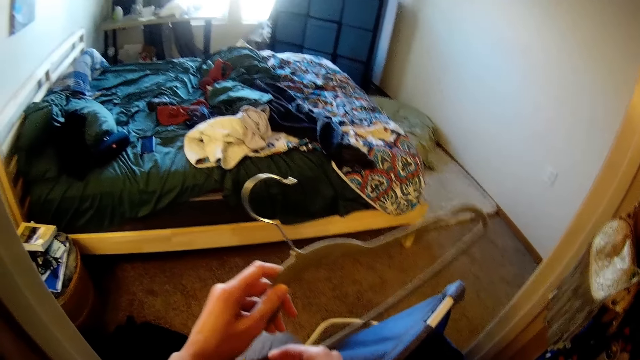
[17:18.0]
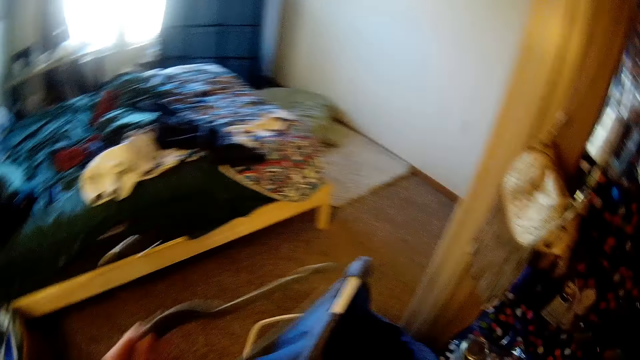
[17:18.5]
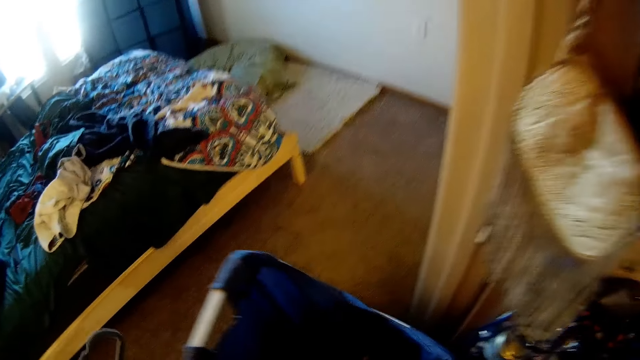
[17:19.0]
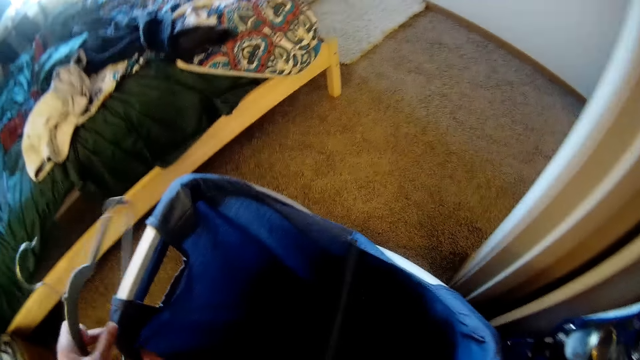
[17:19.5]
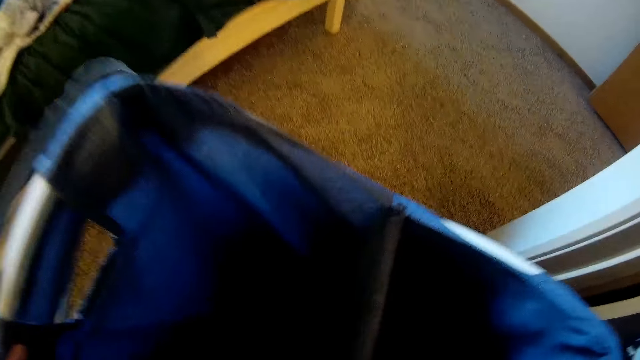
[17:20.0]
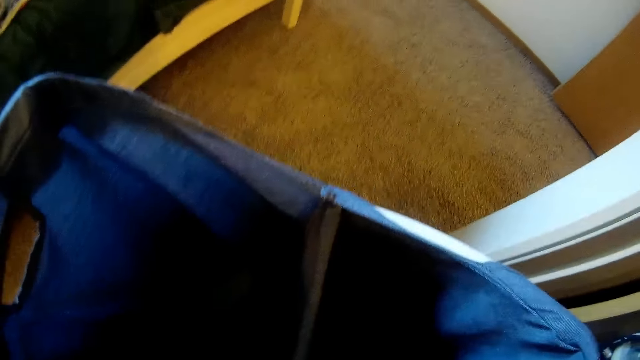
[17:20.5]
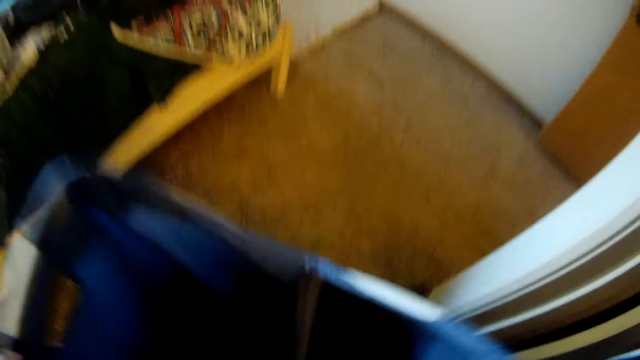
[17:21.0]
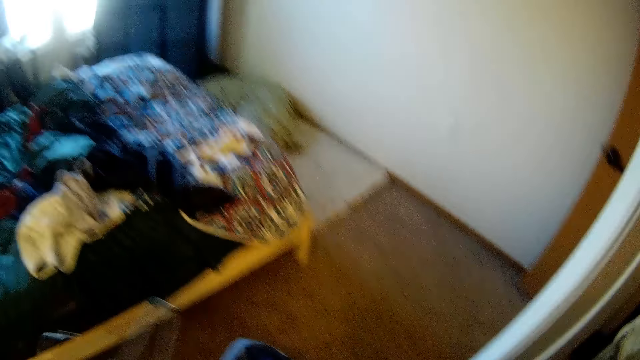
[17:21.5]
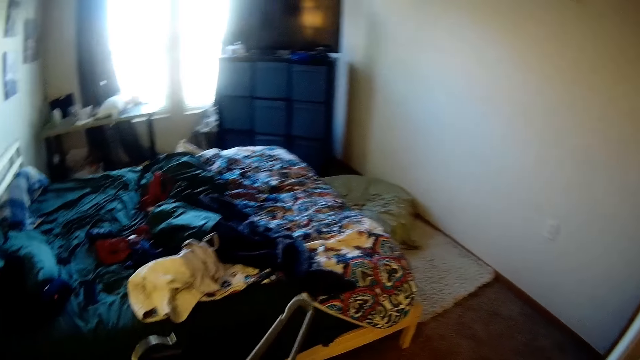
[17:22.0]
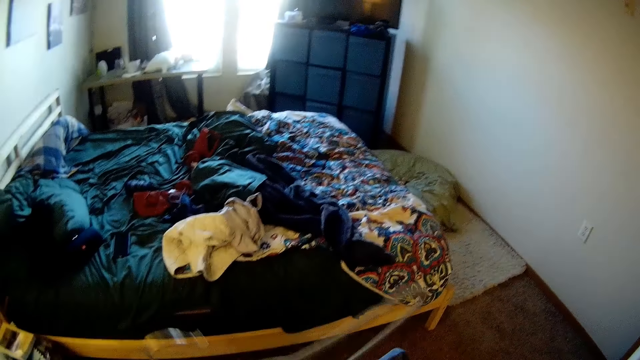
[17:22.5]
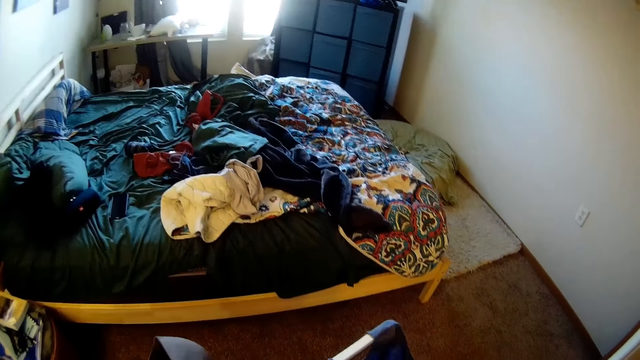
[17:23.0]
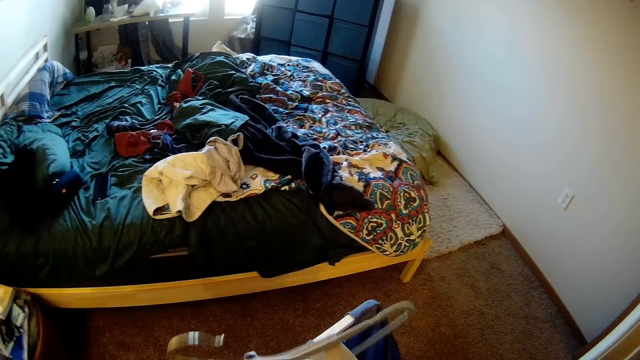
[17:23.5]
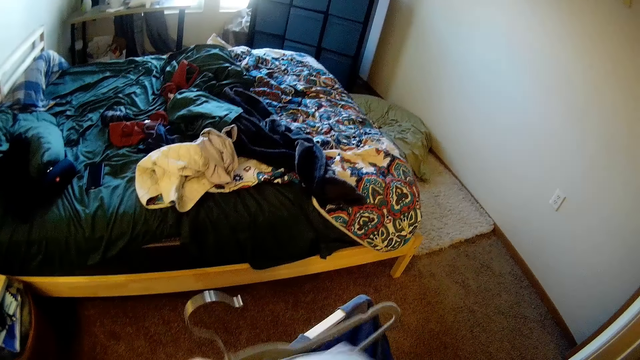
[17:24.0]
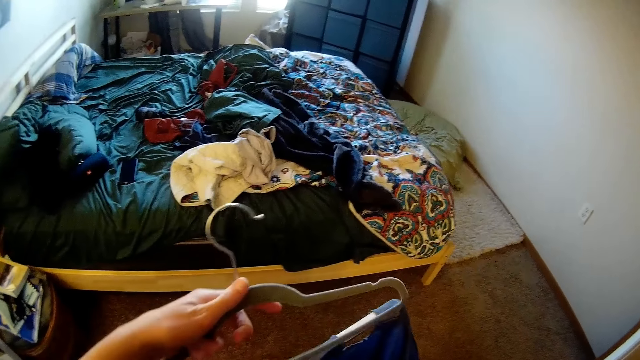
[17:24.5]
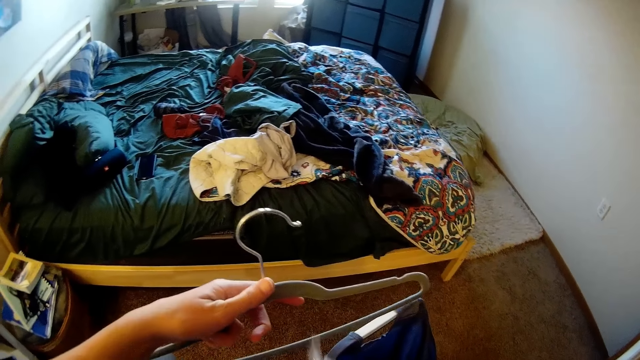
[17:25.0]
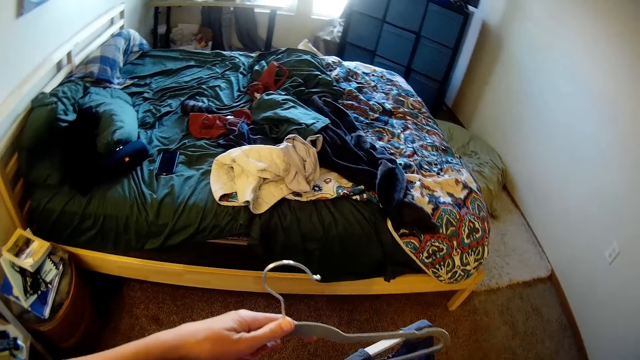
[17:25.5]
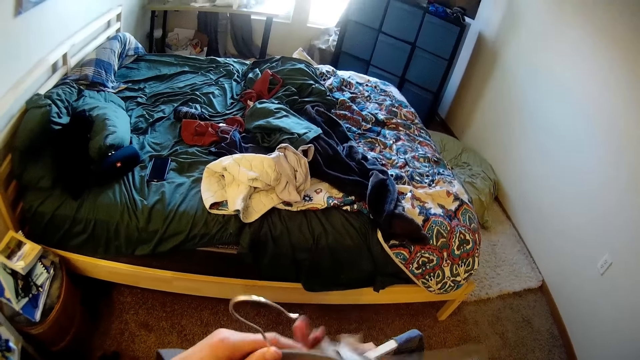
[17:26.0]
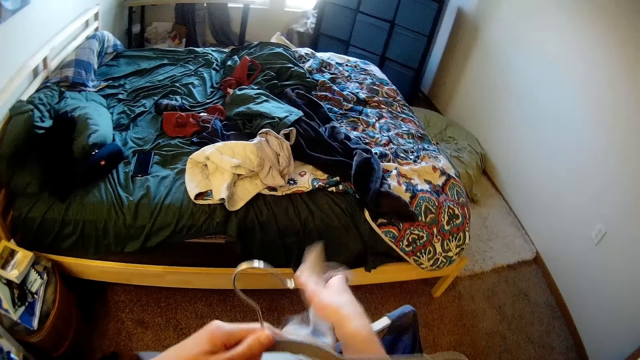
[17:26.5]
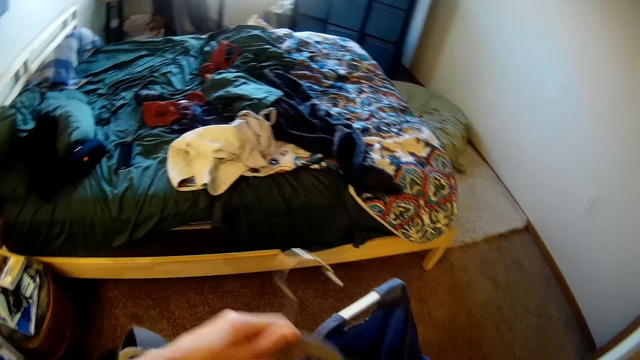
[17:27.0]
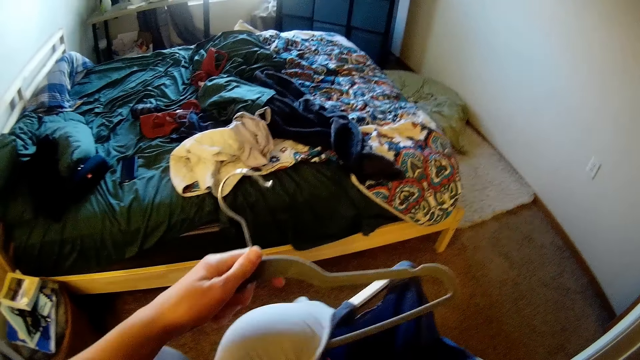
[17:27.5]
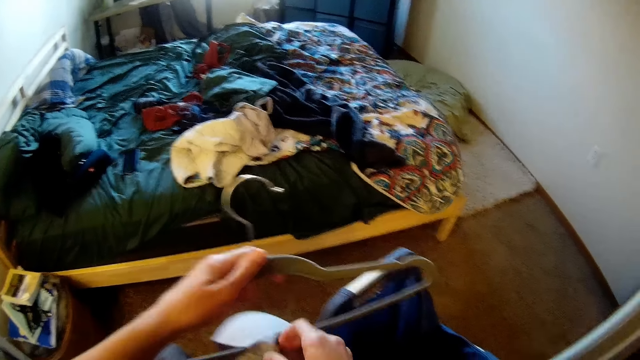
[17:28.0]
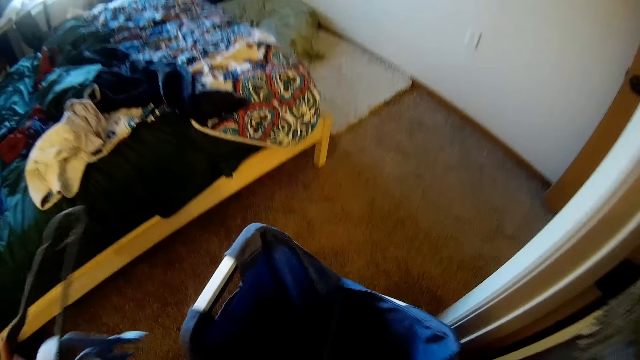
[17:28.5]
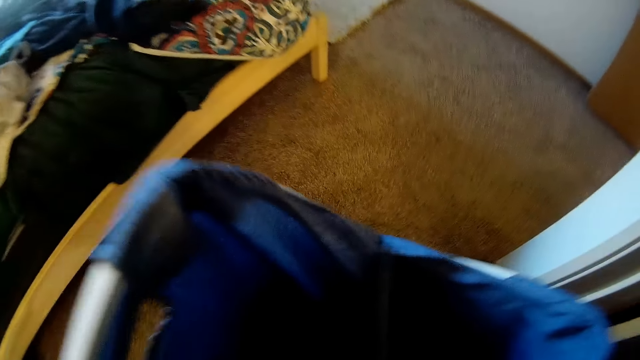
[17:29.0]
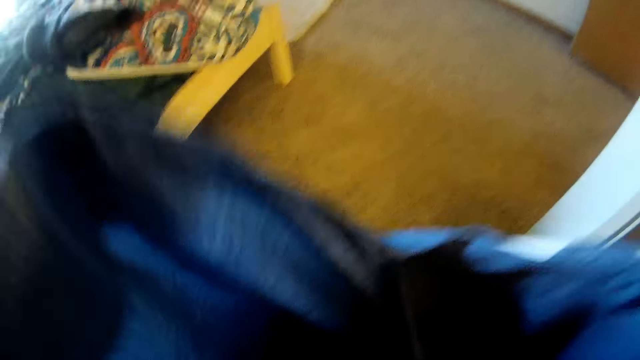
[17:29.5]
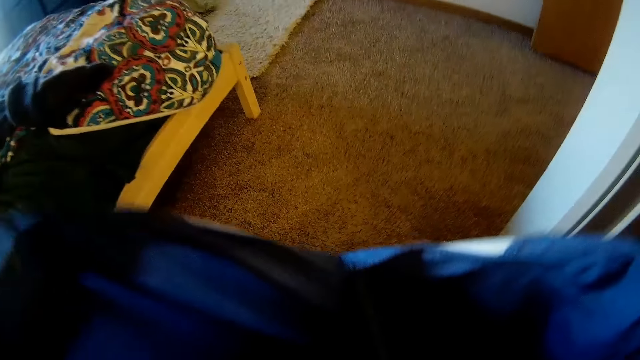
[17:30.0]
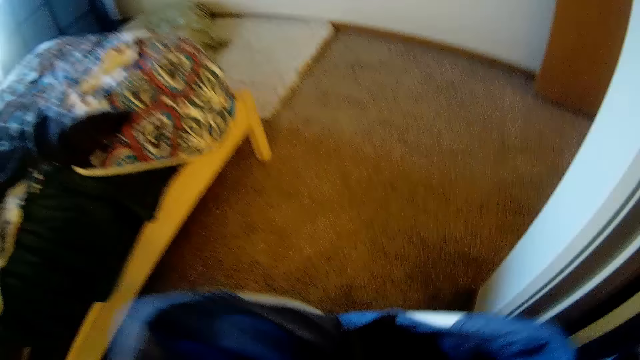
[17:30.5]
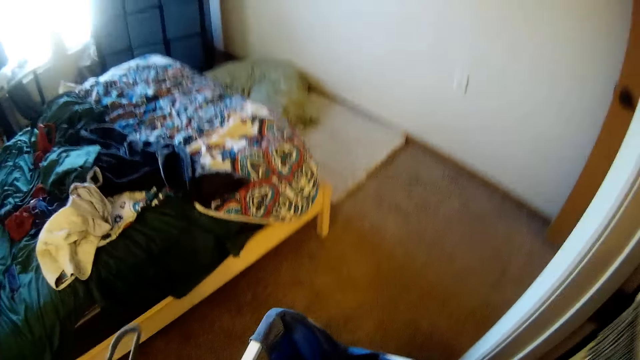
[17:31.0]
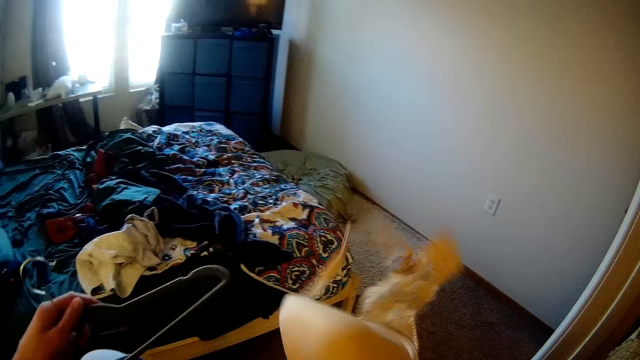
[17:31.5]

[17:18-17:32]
The camera wearer puts the bra on the hanger. They pick the bra.

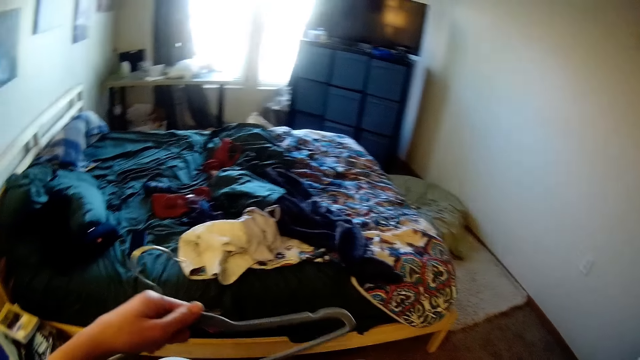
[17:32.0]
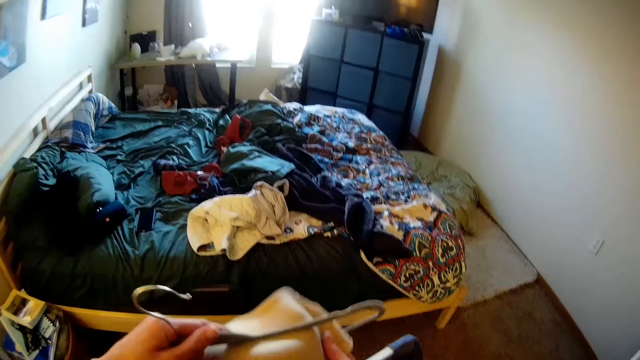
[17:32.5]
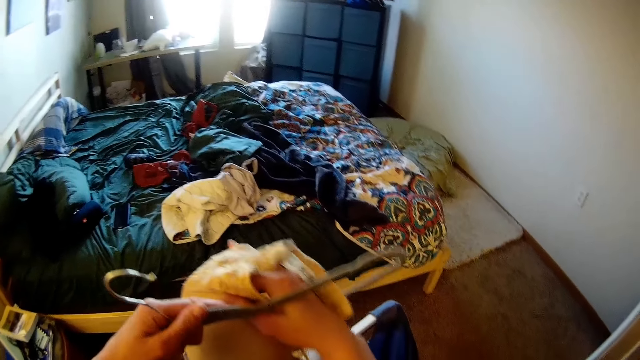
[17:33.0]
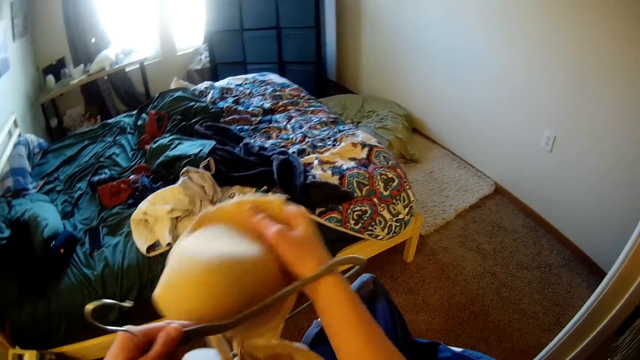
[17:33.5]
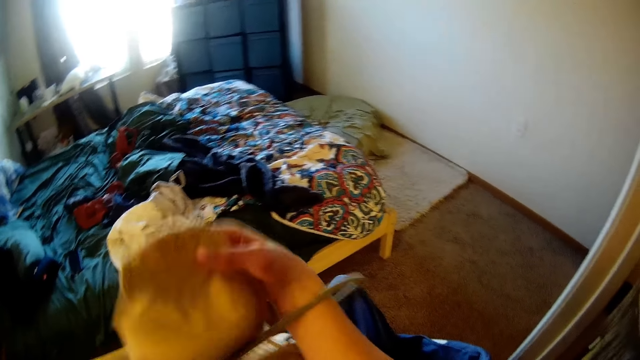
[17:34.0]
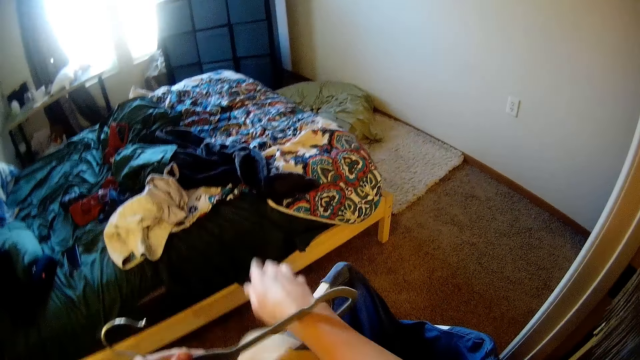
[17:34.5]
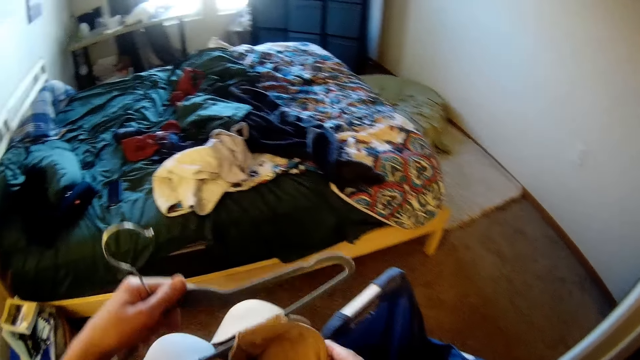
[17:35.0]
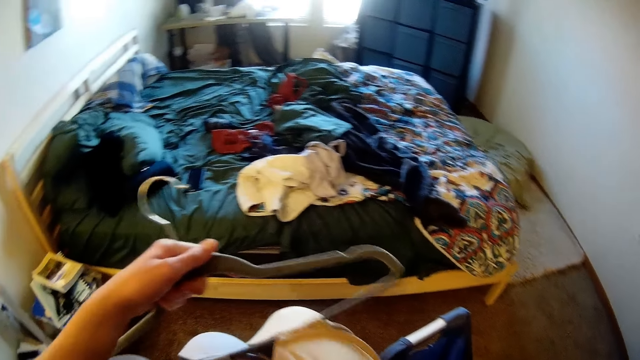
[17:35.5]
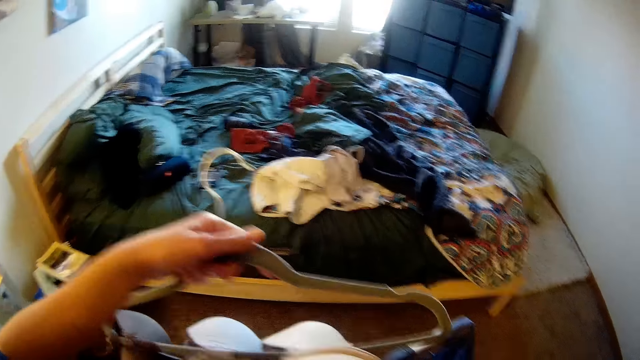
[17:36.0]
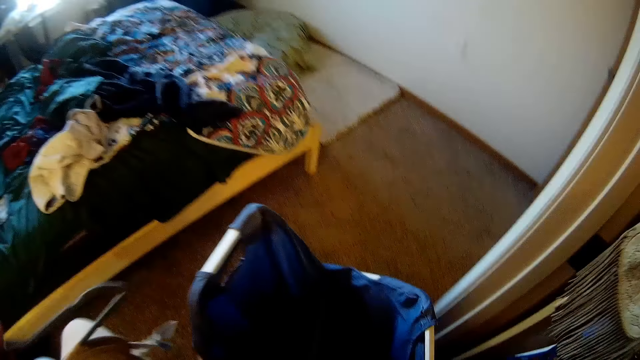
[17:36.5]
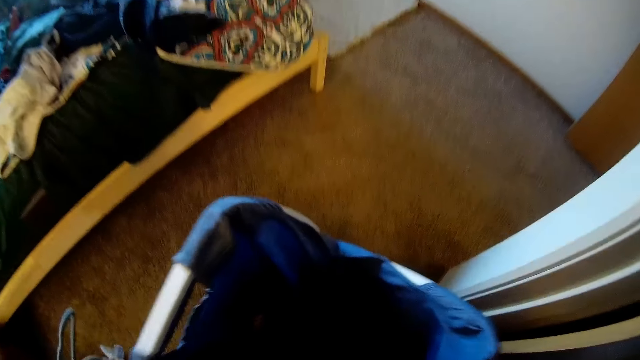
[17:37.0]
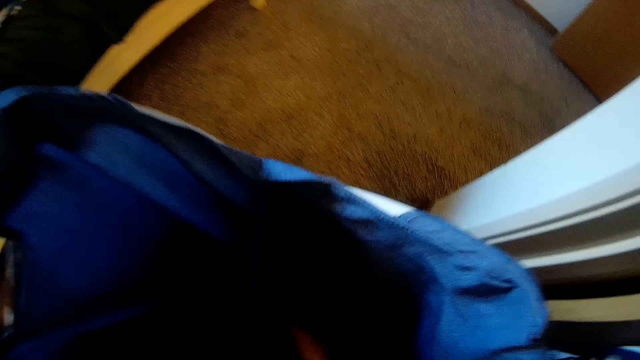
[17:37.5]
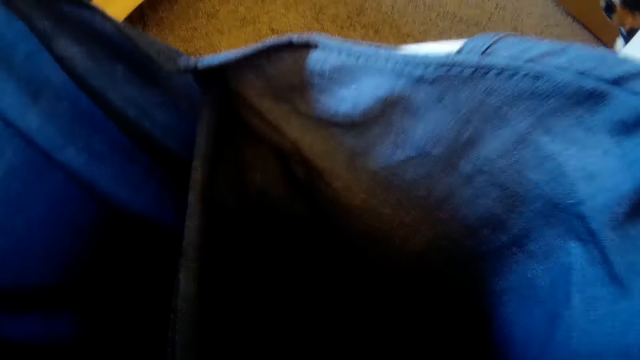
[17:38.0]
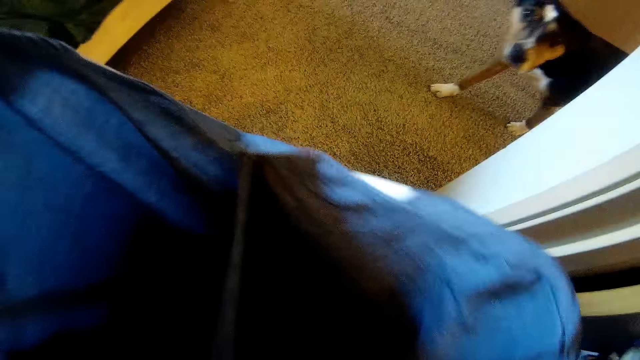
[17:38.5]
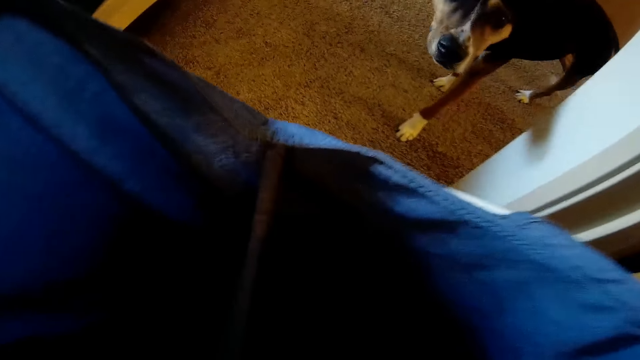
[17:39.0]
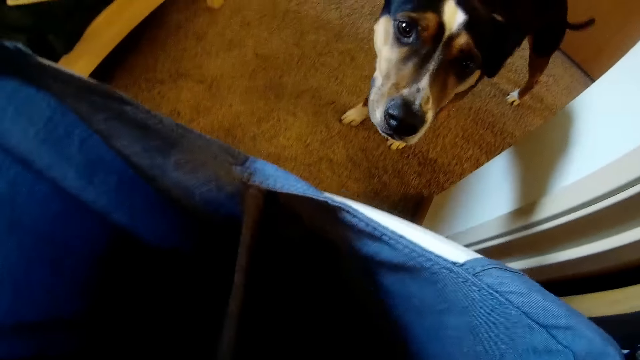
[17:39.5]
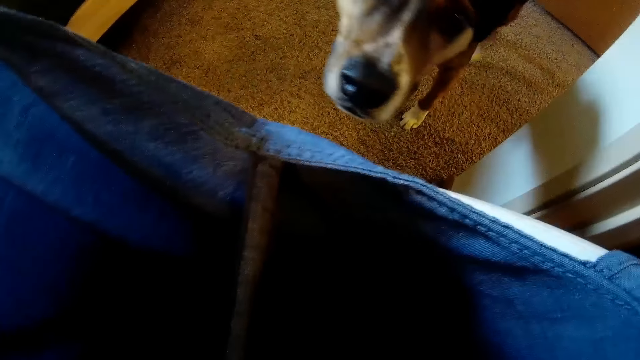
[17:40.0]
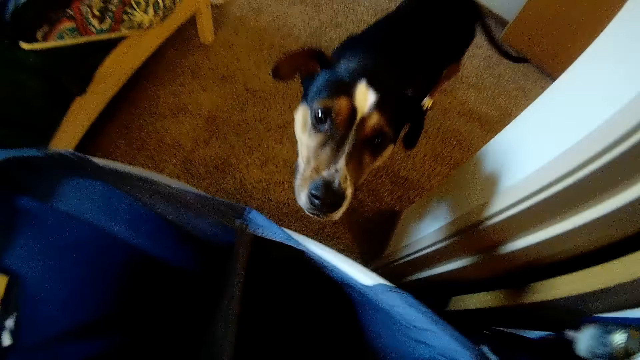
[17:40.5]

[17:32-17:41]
The camera wearer puts the bra on the hanger.
